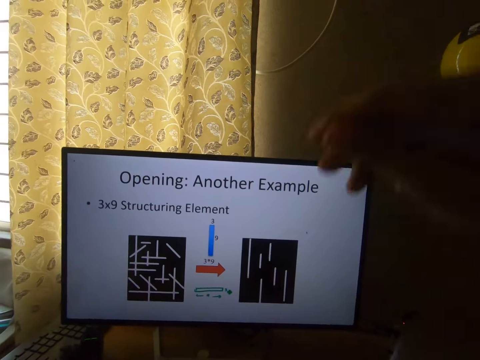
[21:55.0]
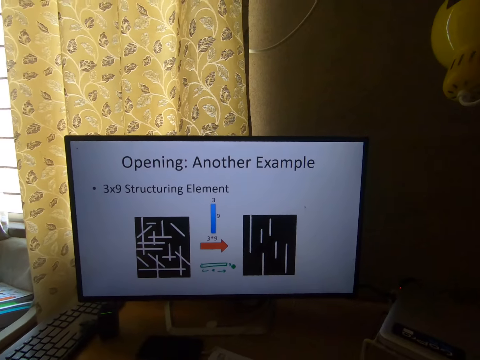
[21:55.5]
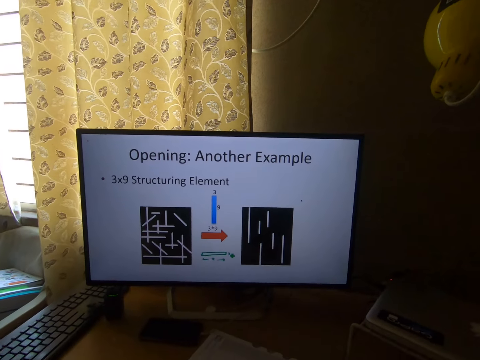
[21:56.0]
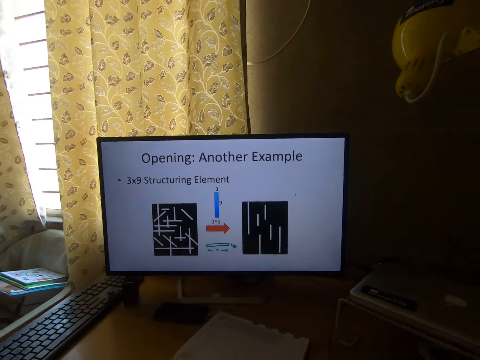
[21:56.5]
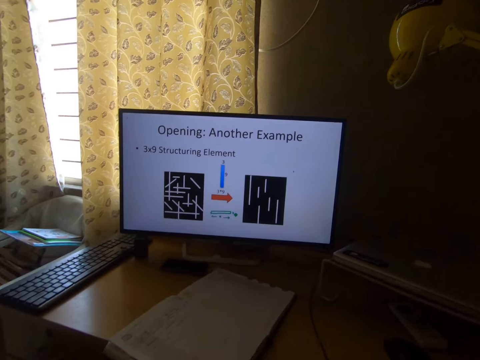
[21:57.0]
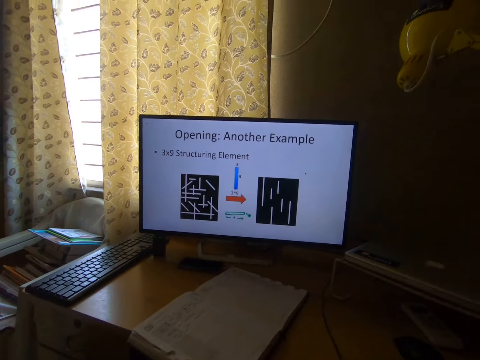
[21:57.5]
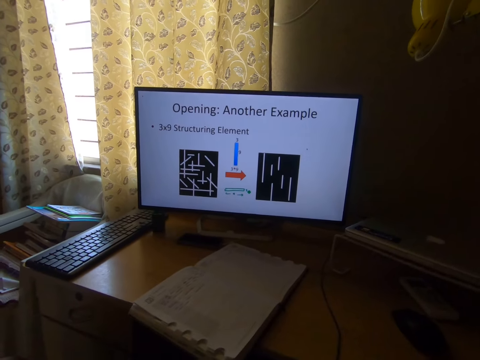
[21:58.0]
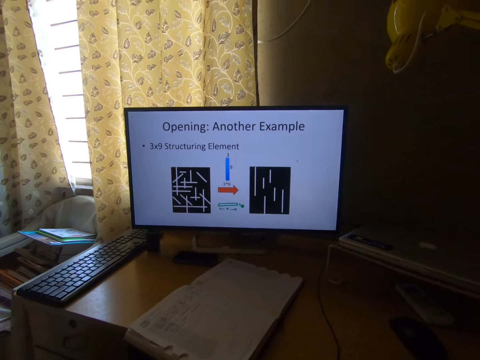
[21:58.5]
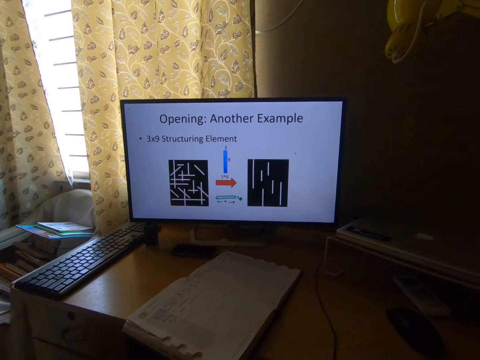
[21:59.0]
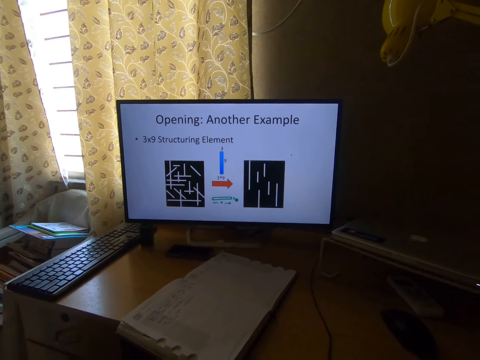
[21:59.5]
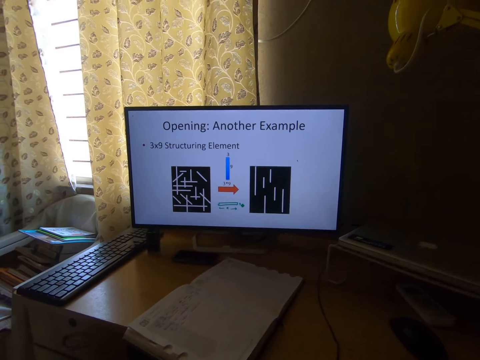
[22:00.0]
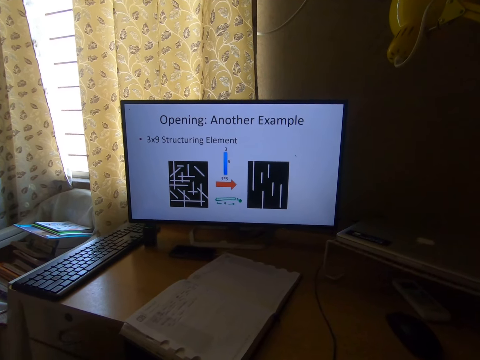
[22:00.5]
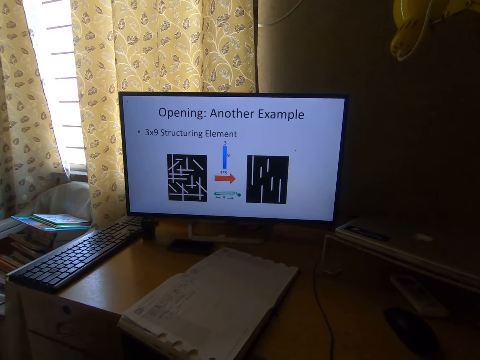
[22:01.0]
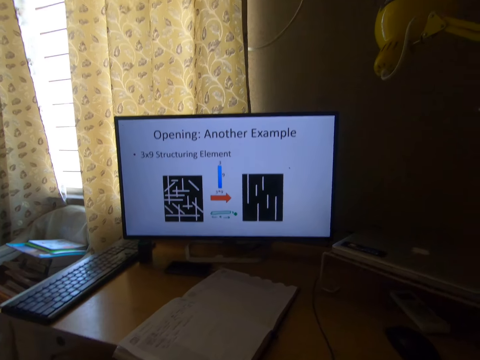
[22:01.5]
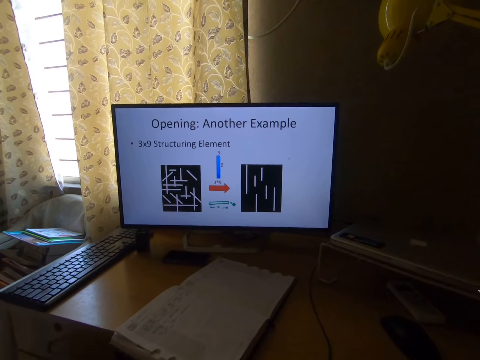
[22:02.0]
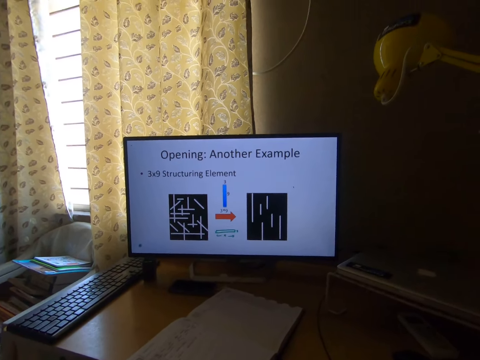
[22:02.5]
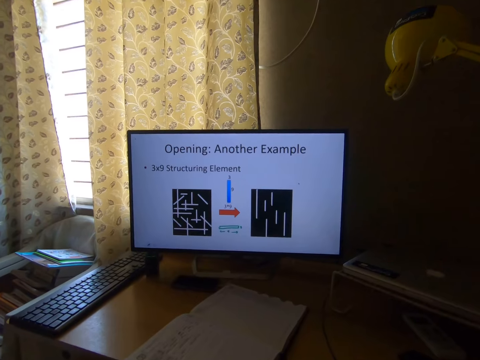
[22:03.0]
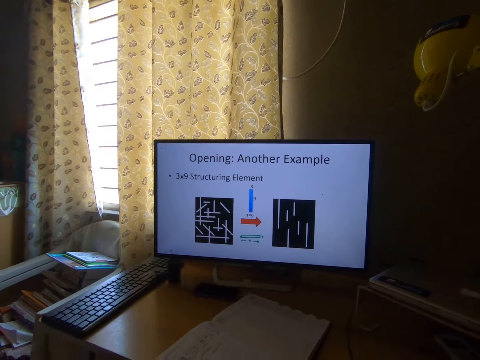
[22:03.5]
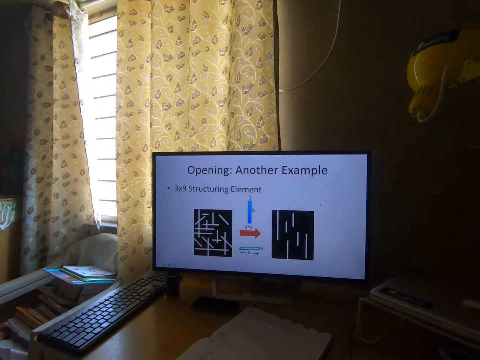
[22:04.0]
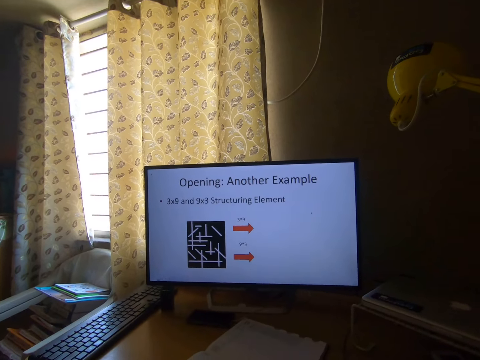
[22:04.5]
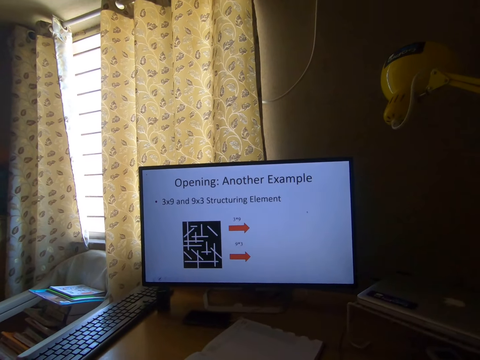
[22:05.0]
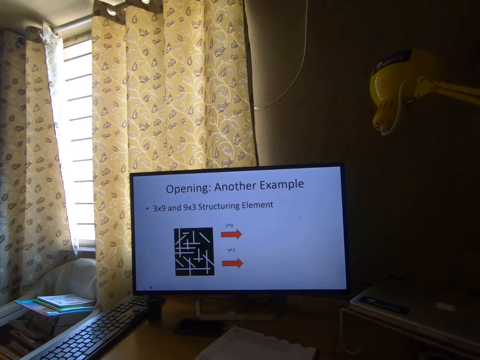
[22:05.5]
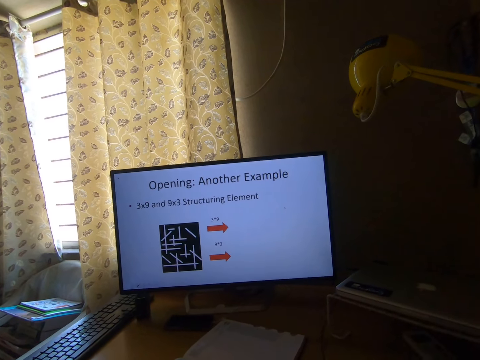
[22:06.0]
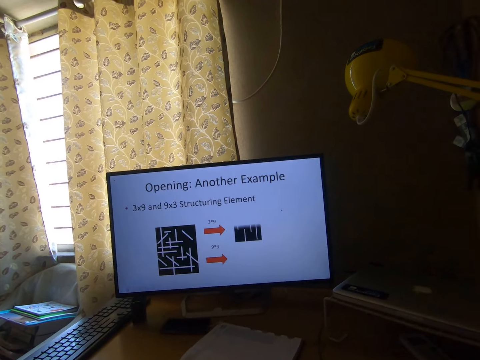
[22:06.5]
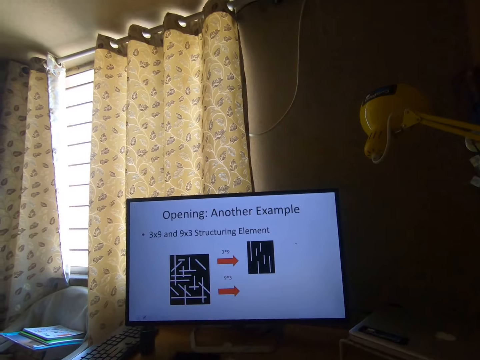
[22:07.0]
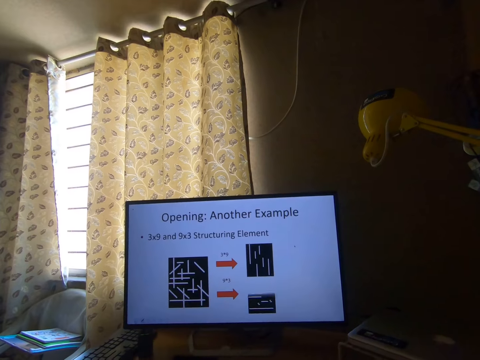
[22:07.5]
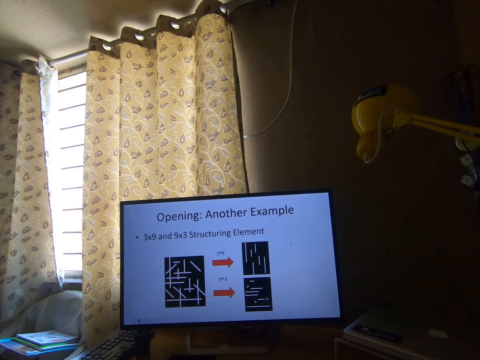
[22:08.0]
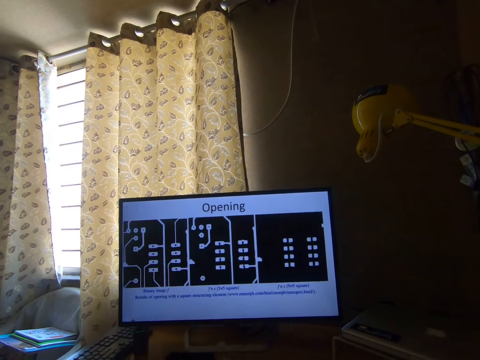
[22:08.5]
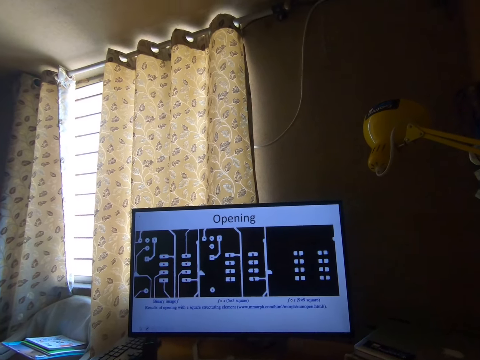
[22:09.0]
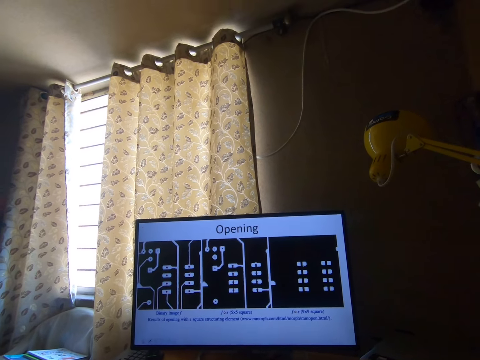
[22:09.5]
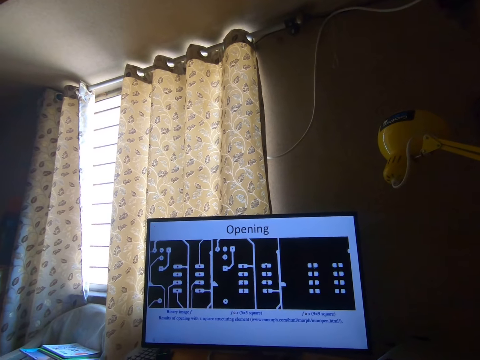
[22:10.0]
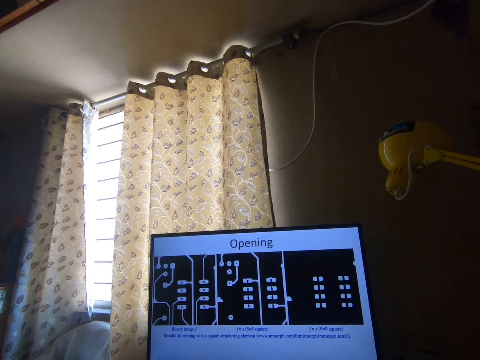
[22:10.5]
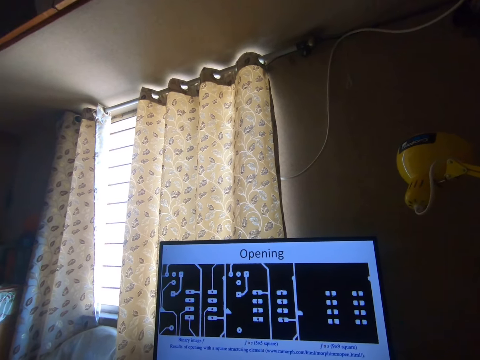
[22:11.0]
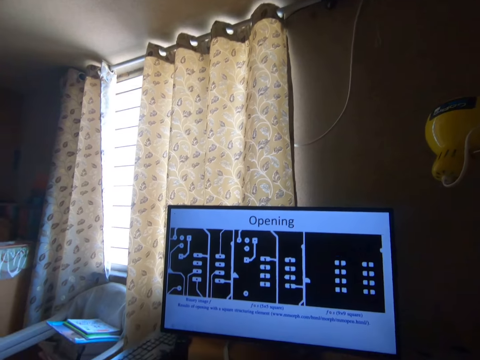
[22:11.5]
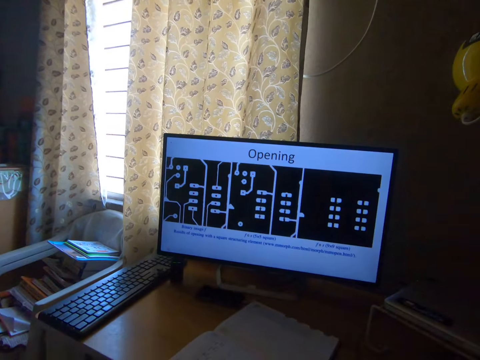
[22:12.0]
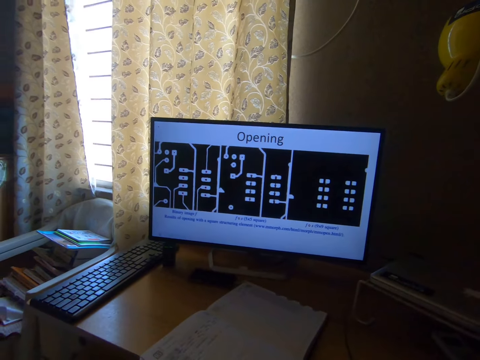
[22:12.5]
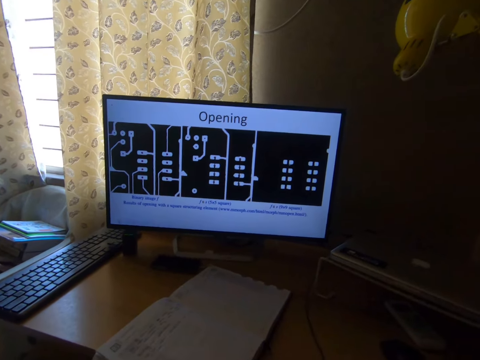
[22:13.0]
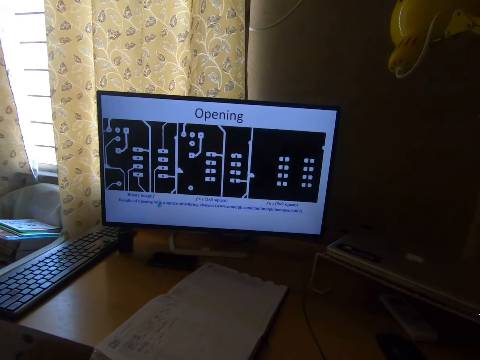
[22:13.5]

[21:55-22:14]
The camera wearer stares at the monitor on the table. They scroll the computer. They operate the computer.

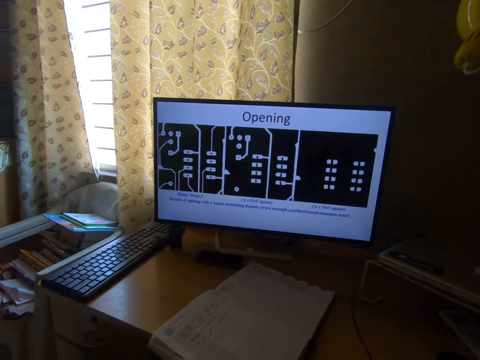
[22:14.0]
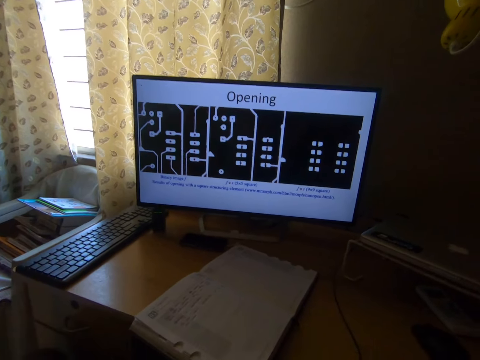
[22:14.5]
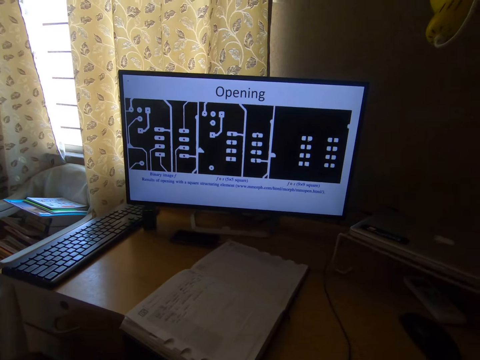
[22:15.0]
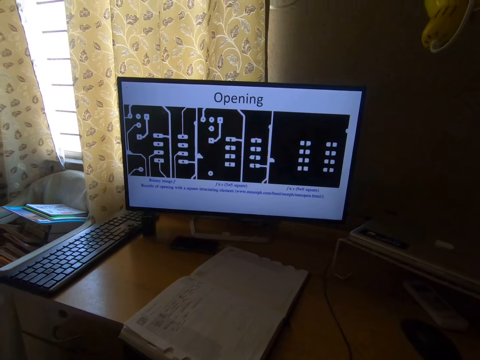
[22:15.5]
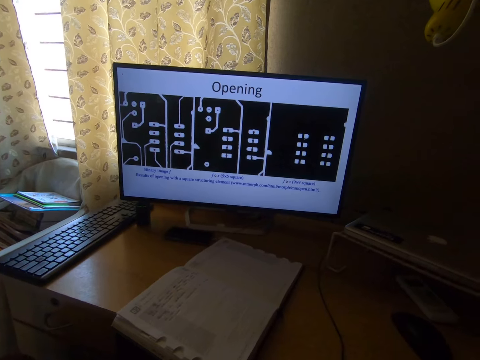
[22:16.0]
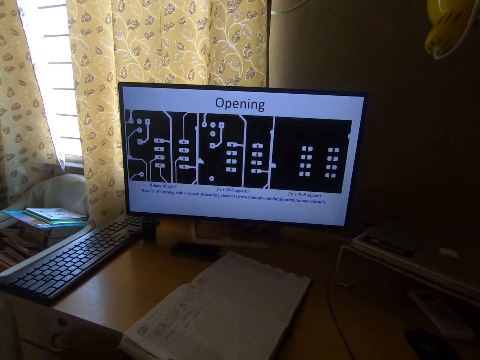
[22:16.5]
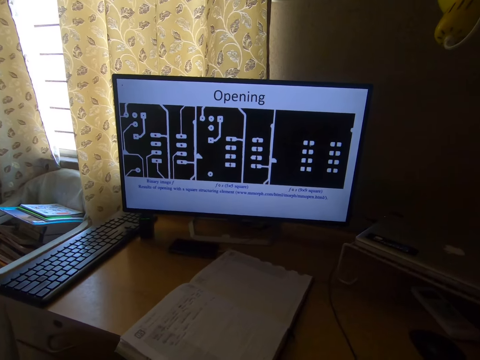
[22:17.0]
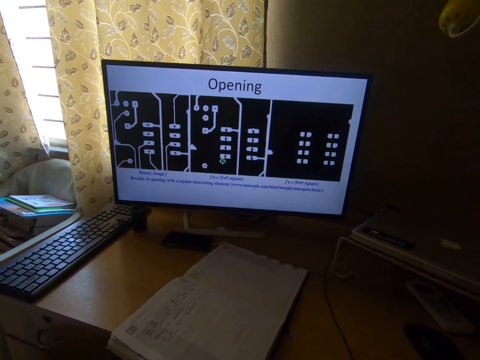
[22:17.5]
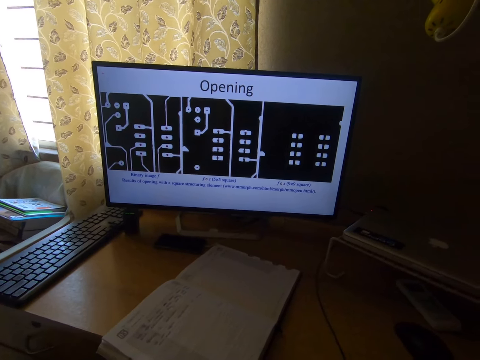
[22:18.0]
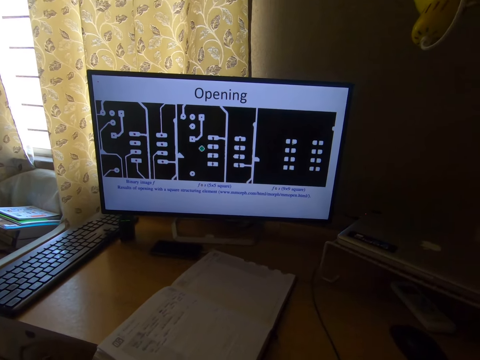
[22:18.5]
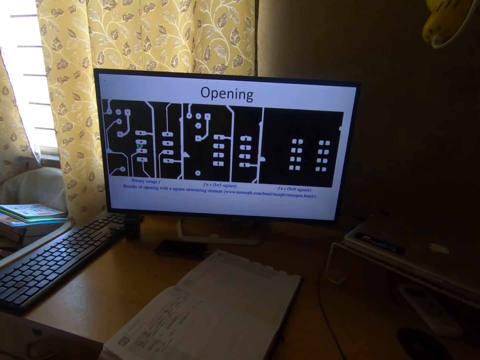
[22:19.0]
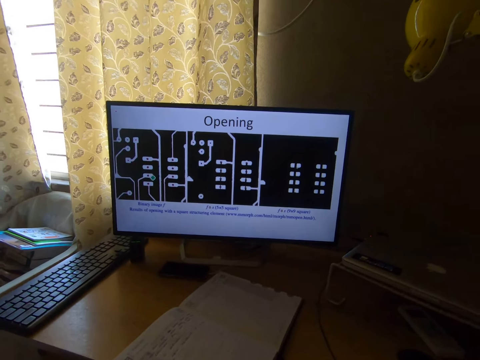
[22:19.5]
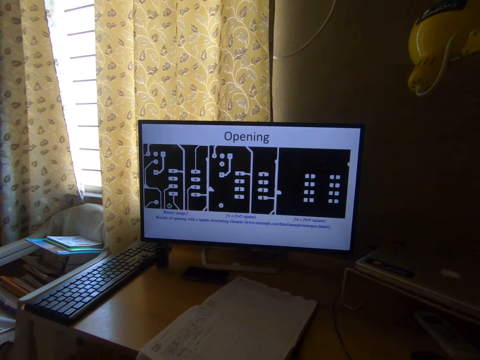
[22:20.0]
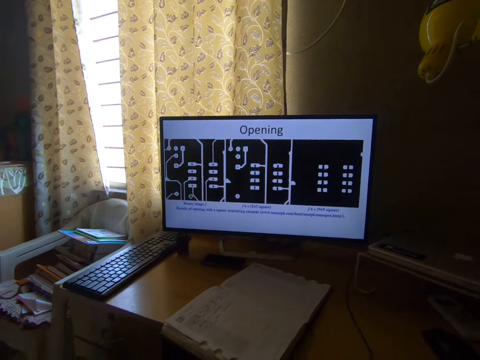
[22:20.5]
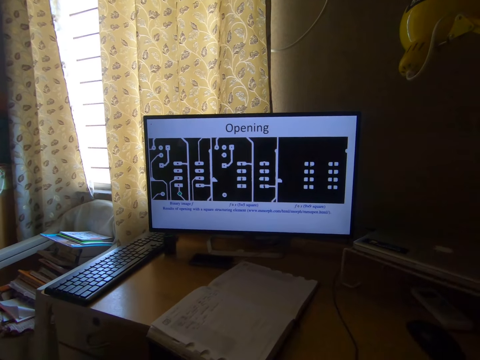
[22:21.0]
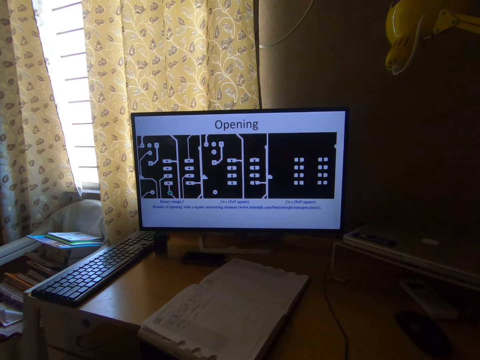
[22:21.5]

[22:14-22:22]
The camera wearer looks at the computer. They scroll the computer. They look at the computer.
